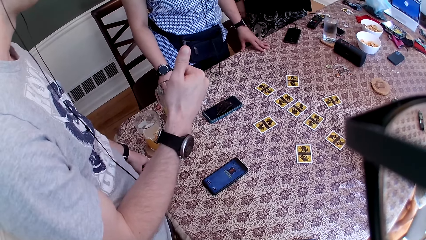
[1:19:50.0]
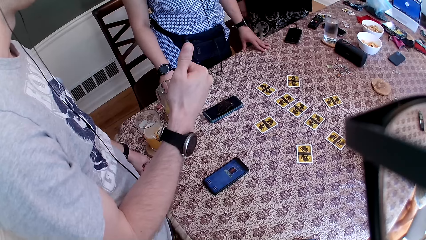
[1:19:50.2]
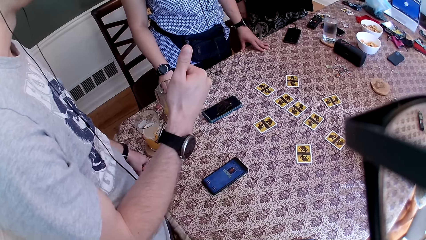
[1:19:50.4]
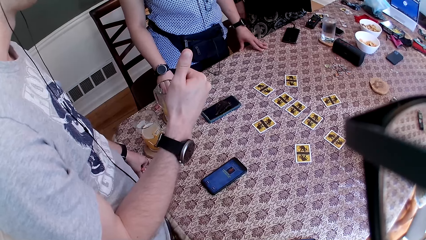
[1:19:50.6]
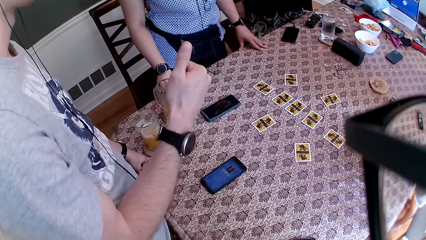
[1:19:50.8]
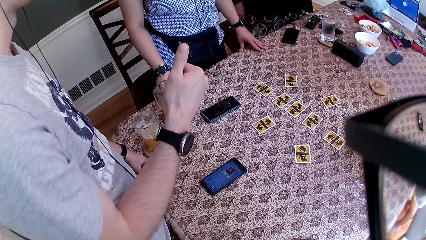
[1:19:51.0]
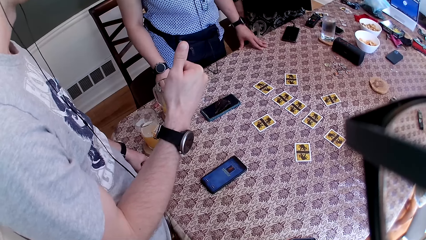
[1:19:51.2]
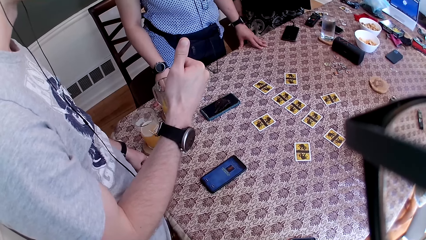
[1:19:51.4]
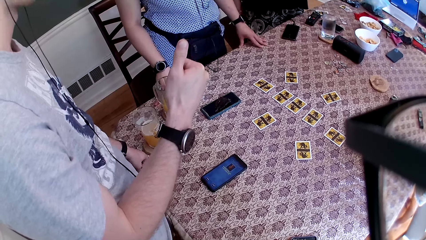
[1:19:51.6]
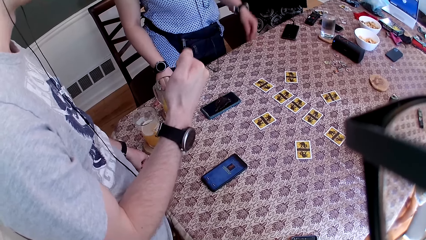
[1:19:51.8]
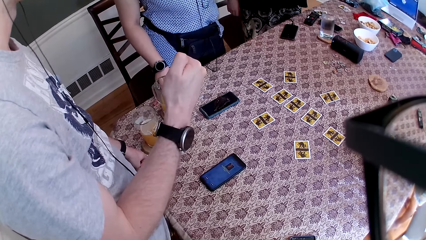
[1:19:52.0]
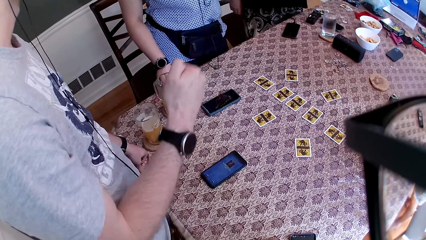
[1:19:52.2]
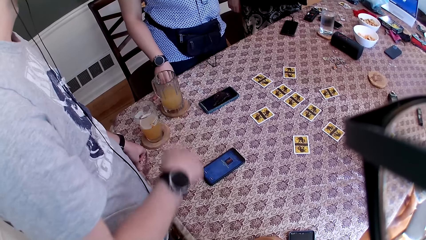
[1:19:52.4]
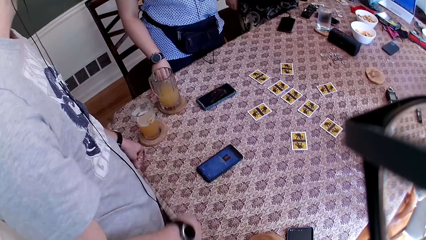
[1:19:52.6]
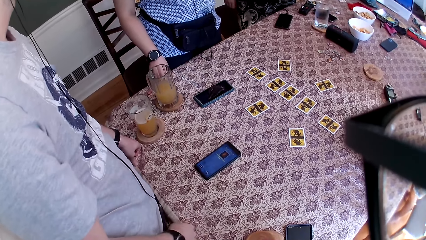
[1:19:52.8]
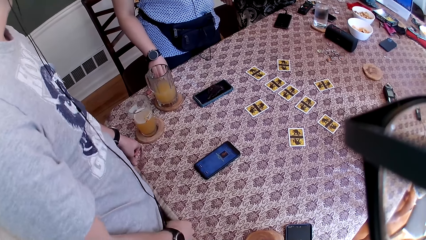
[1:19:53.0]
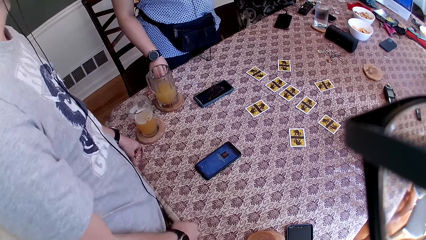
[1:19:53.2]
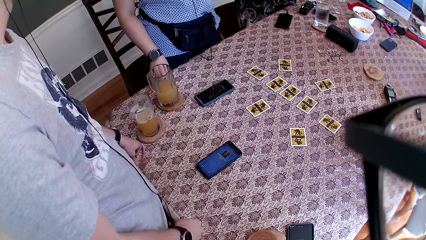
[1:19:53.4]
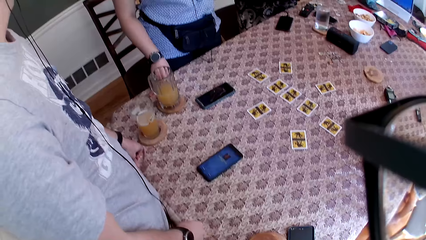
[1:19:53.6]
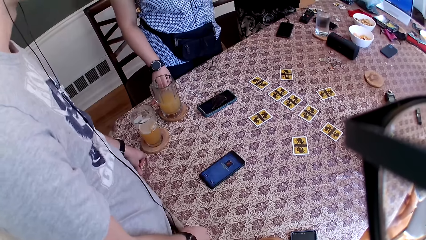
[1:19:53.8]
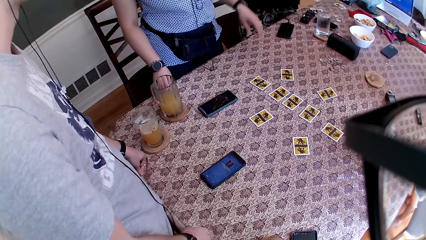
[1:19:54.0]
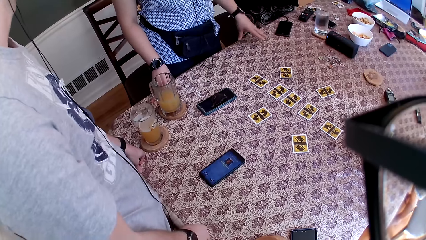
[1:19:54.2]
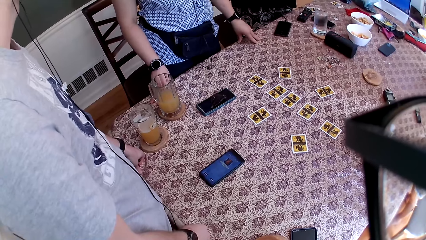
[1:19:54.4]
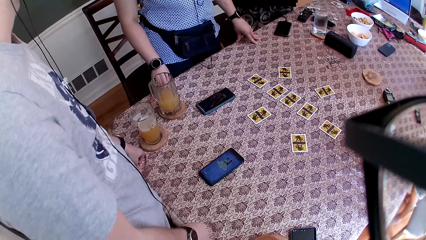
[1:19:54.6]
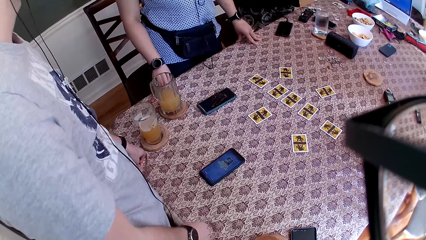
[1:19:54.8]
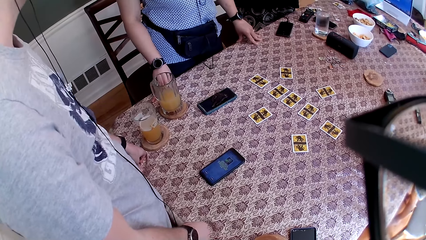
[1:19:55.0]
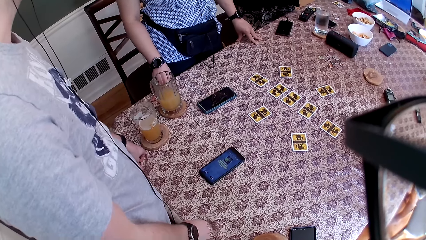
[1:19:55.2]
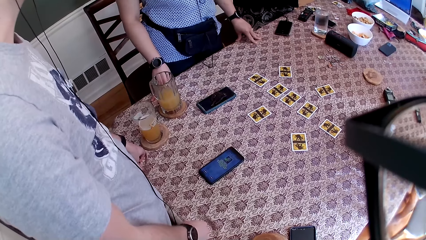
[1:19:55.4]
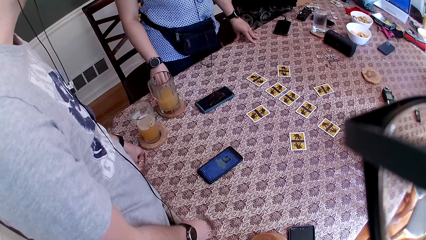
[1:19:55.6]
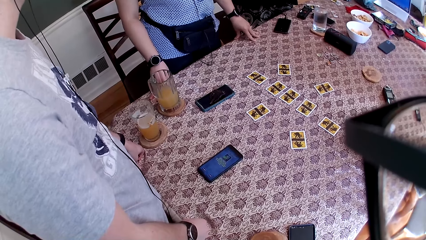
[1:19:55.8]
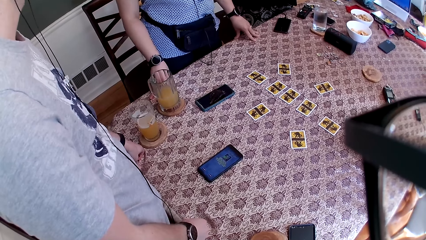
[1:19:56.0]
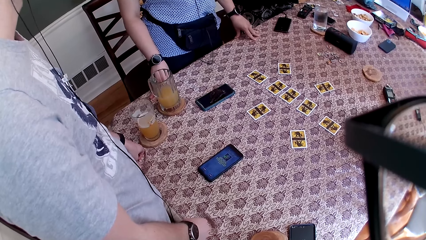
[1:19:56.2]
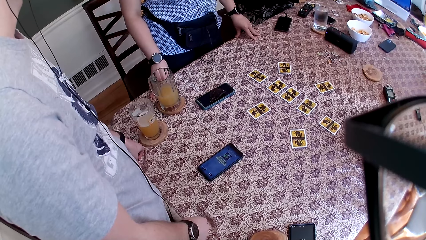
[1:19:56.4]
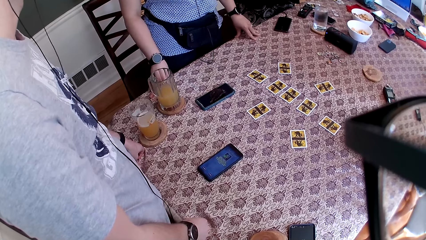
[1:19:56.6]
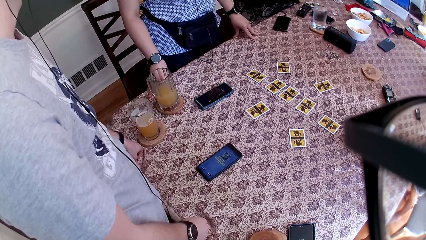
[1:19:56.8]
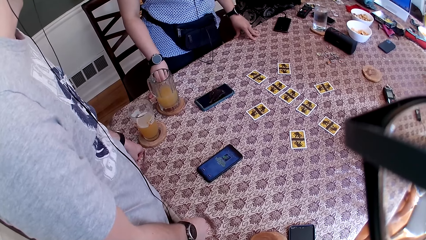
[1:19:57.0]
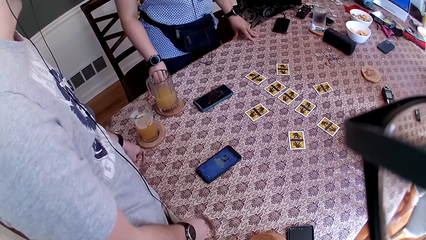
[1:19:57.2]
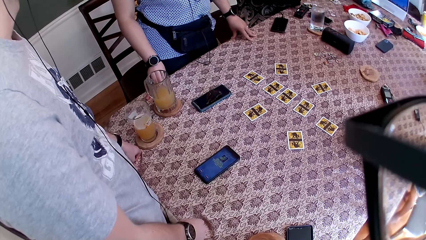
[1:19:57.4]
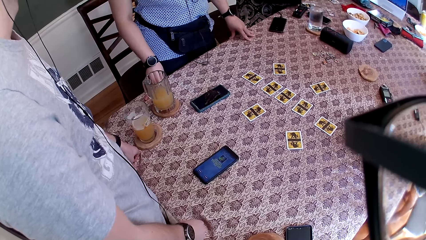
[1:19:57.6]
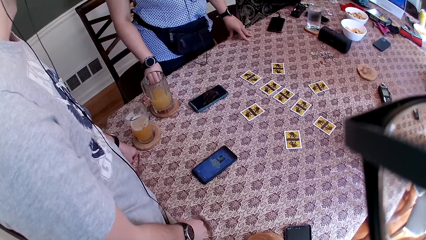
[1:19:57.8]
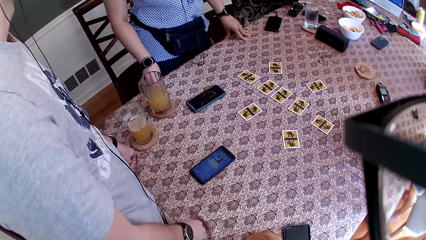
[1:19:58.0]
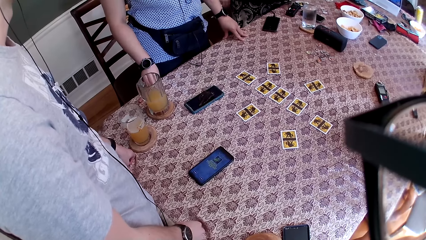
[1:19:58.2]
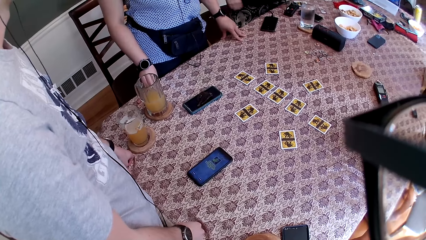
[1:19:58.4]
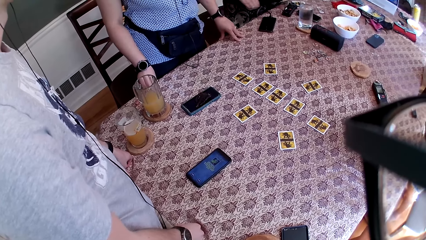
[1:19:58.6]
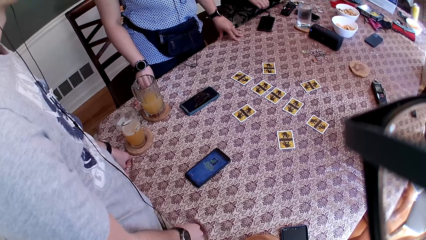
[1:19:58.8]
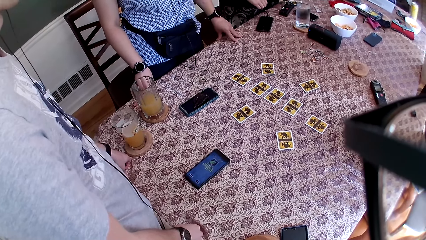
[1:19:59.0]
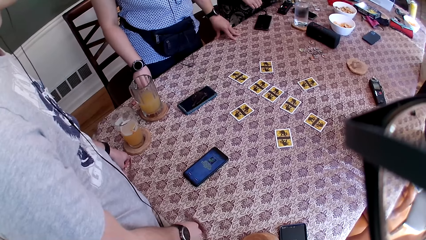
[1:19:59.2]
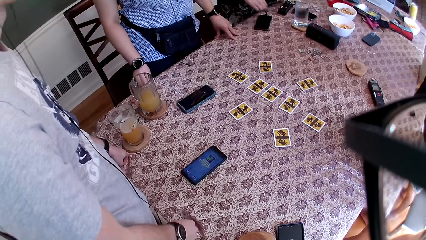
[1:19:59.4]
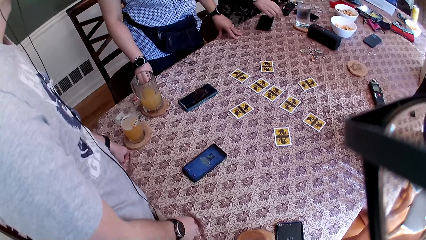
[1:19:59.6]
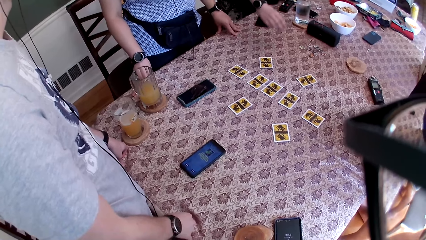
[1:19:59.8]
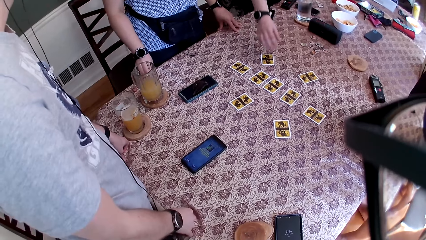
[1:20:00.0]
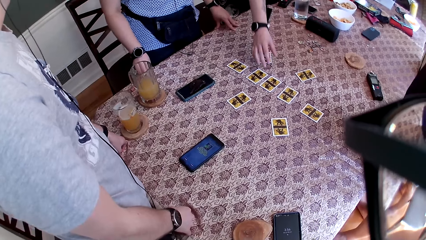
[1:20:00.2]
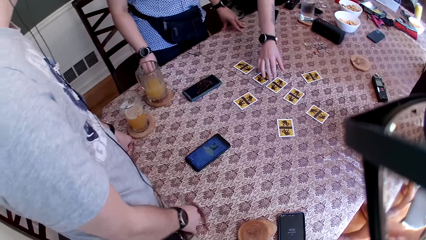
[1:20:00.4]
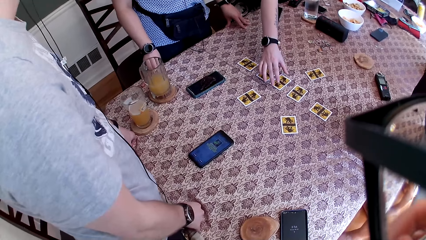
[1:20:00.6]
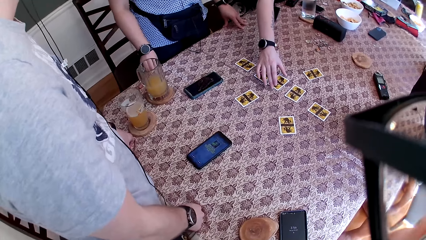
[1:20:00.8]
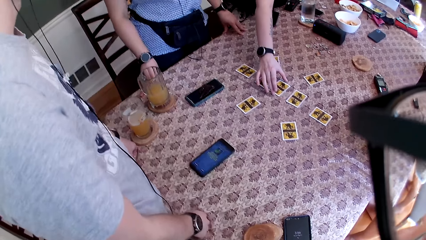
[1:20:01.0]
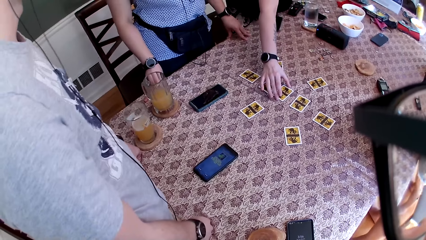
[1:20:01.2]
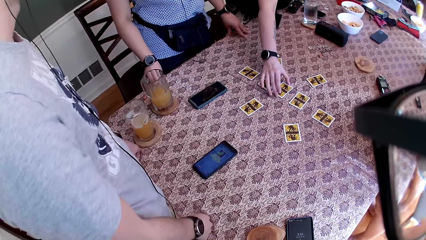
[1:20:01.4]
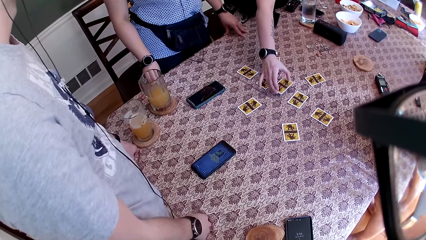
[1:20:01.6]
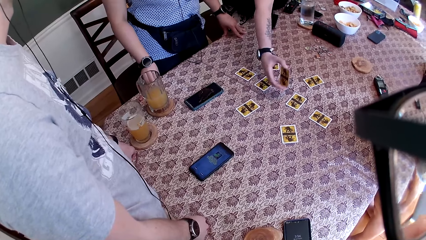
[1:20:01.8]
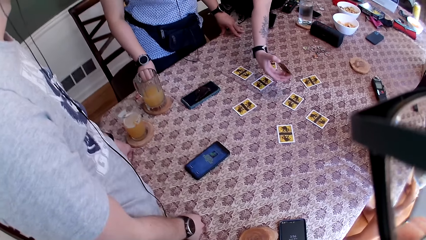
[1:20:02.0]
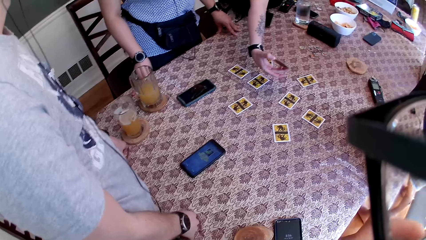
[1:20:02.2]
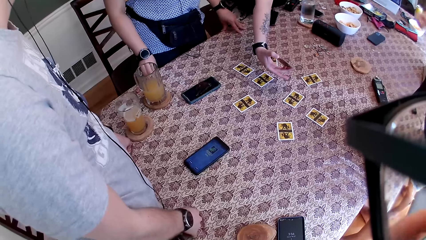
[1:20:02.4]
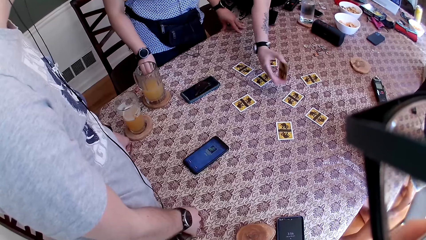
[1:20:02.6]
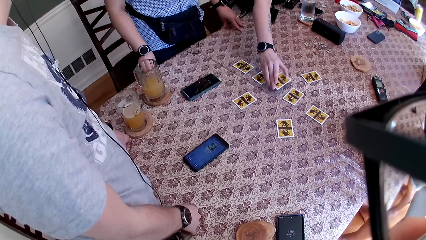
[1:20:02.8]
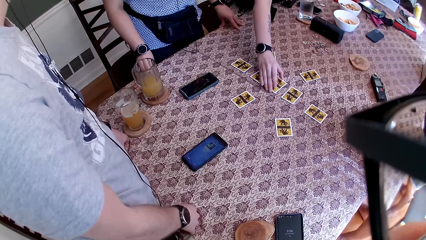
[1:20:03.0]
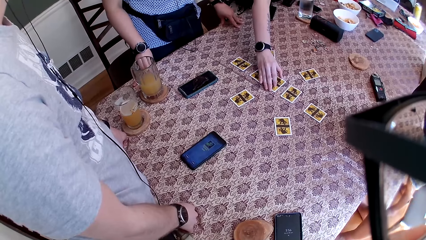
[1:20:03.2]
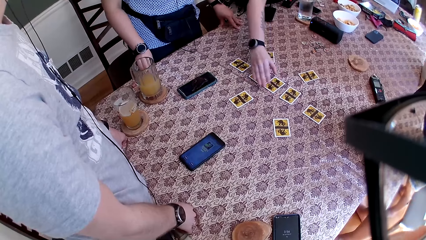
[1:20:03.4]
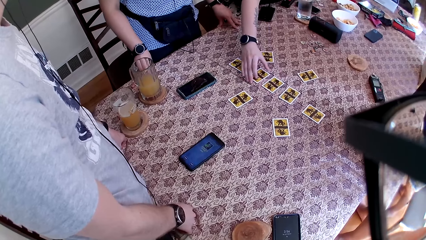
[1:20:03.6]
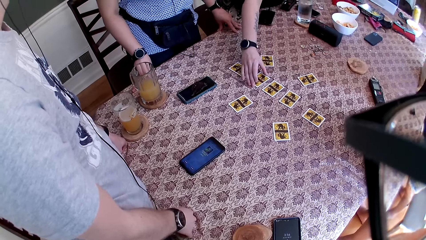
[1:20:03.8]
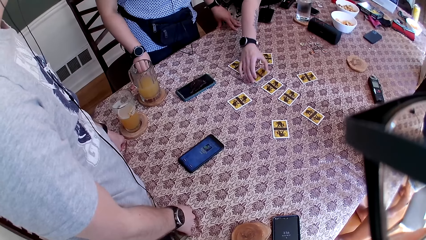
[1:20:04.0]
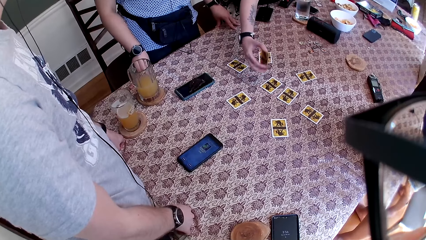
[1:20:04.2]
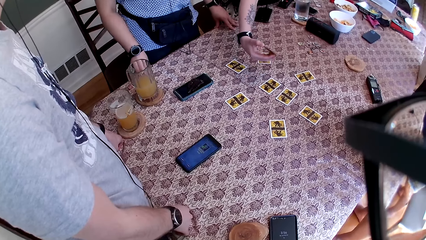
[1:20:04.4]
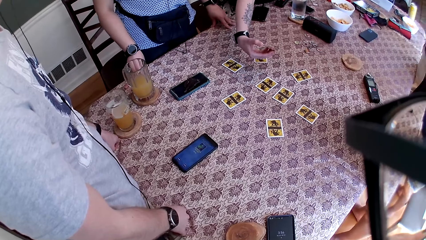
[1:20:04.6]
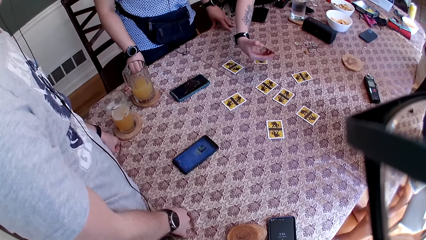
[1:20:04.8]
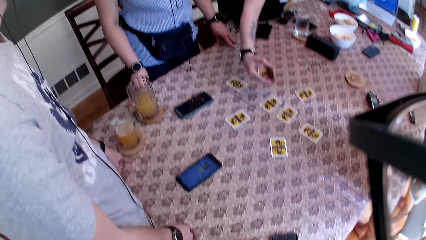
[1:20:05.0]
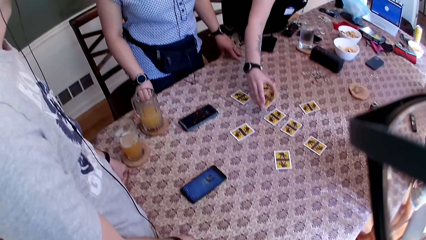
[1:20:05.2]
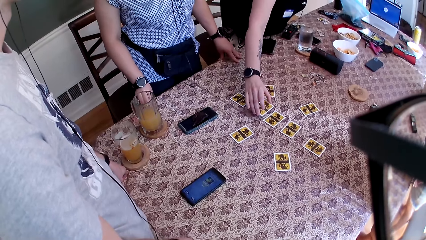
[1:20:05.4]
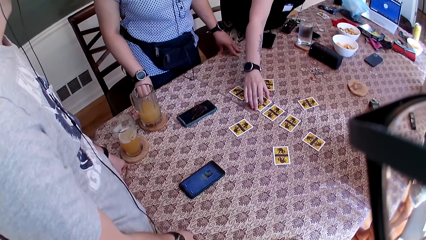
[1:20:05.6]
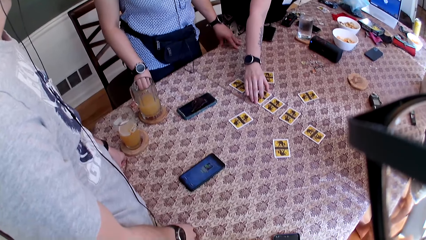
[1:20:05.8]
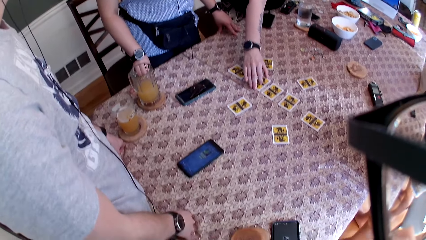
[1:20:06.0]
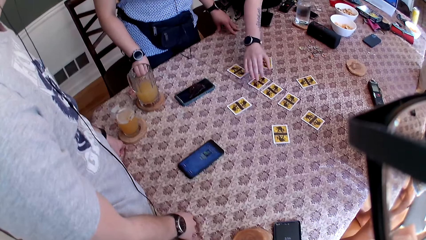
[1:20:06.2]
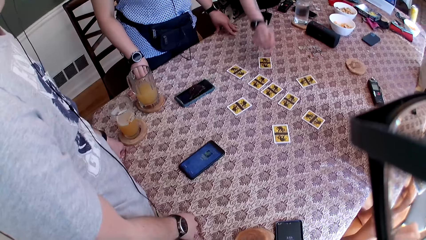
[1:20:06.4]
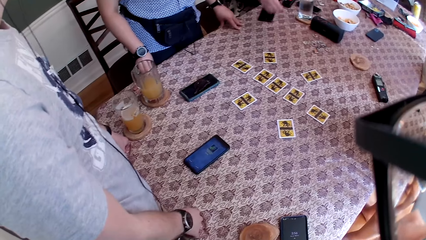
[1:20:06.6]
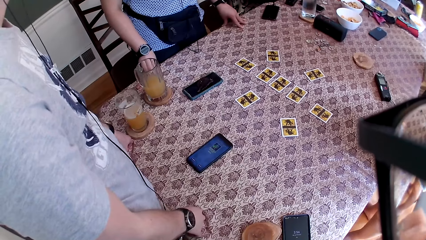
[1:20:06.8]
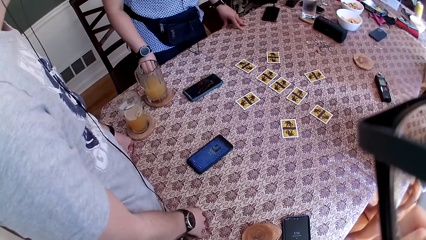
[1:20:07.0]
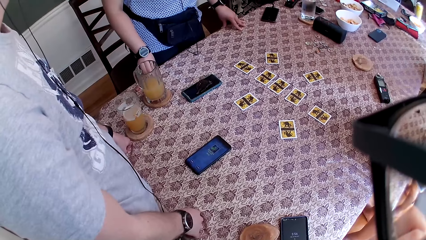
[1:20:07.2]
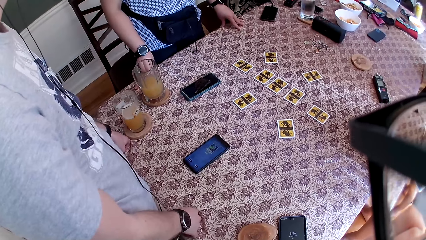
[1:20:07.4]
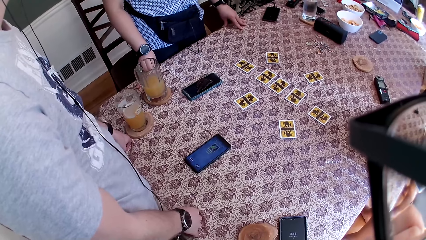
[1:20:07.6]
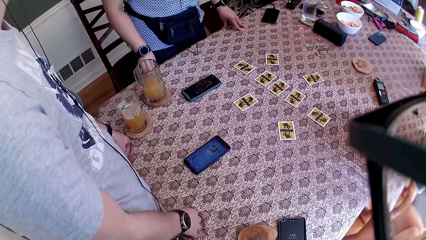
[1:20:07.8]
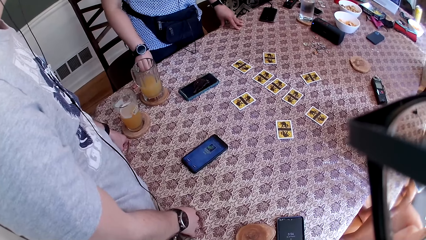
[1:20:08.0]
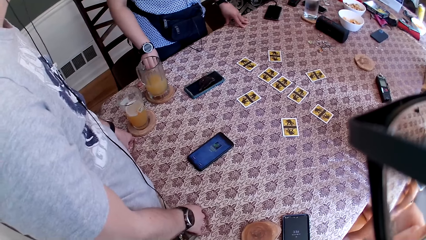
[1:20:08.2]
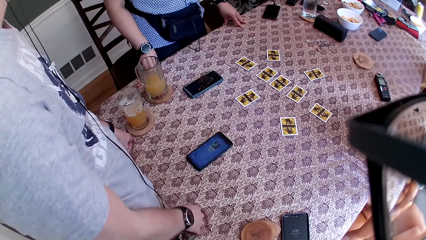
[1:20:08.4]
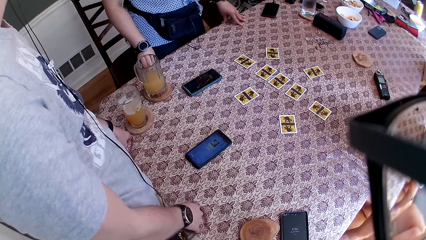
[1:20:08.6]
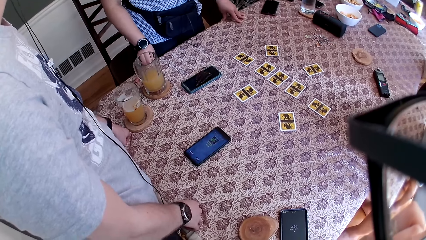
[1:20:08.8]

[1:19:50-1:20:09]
A woman removes her left hand from the table. A man drops his right hand. The woman places her left hand on the table. Another woman picks a card on the table with her right hand and drops the card on the table with her right hand. She picks a card on the table with her right hand and drops the card on the table with her right hand.
